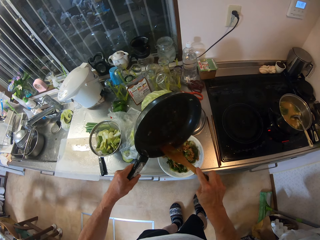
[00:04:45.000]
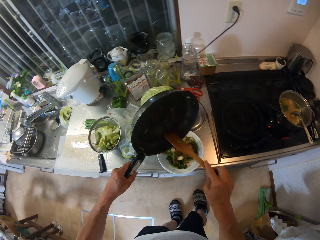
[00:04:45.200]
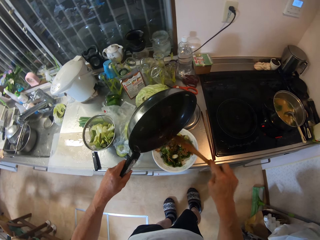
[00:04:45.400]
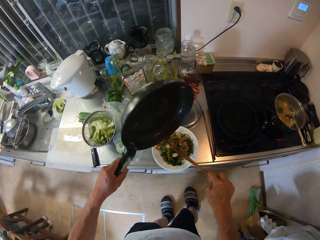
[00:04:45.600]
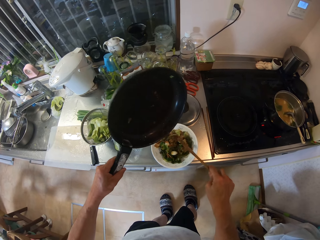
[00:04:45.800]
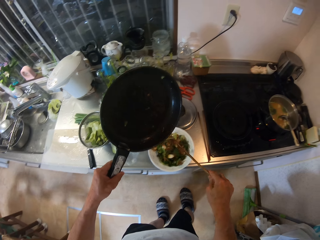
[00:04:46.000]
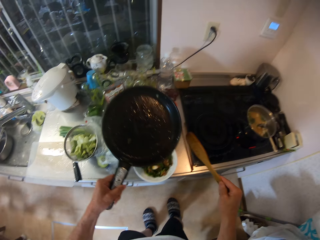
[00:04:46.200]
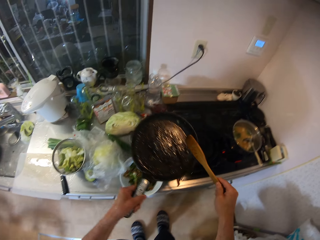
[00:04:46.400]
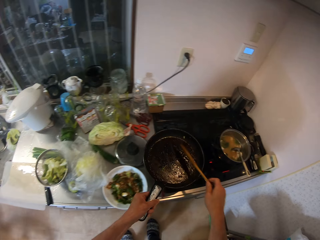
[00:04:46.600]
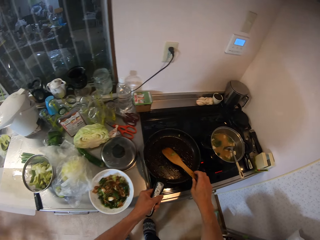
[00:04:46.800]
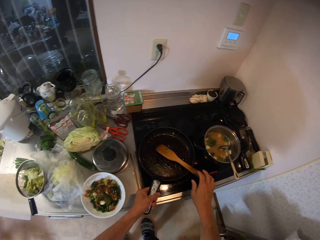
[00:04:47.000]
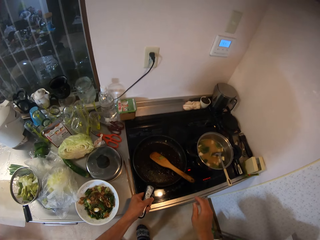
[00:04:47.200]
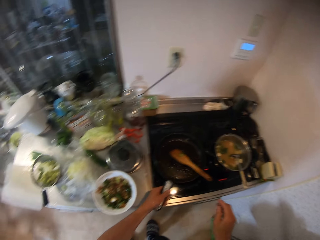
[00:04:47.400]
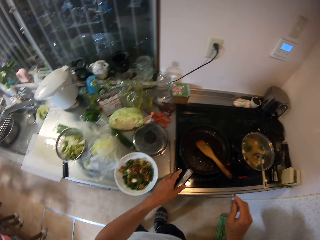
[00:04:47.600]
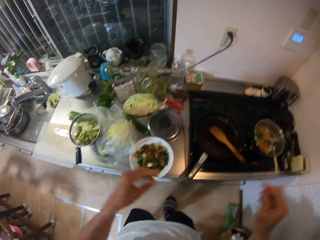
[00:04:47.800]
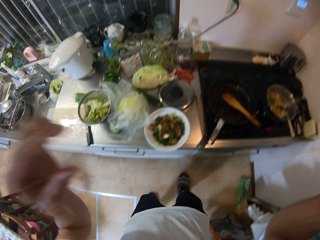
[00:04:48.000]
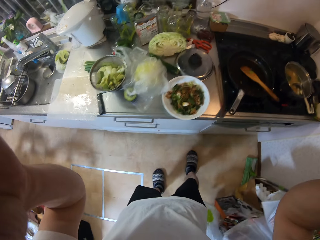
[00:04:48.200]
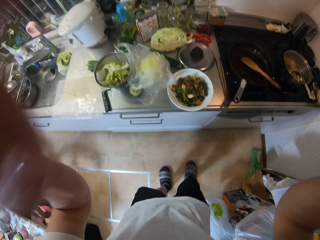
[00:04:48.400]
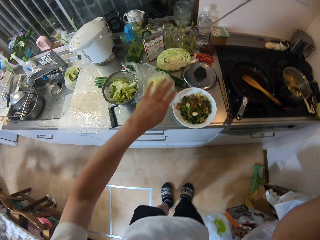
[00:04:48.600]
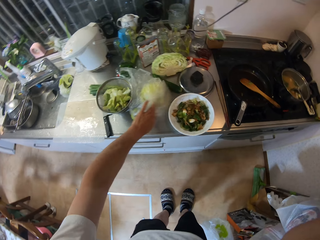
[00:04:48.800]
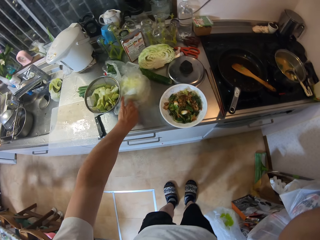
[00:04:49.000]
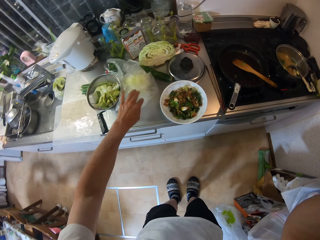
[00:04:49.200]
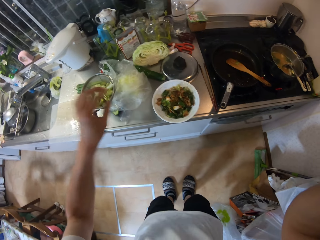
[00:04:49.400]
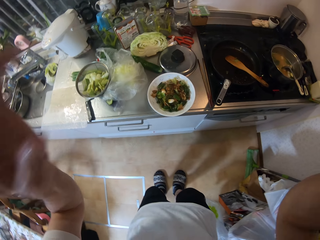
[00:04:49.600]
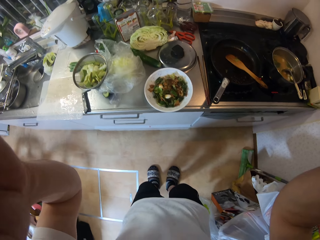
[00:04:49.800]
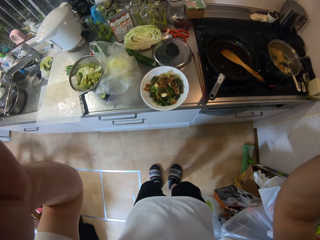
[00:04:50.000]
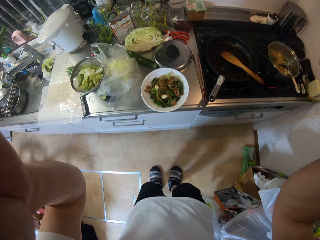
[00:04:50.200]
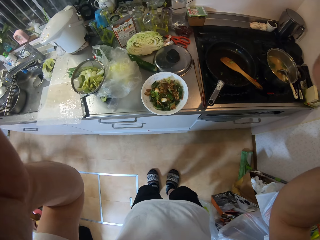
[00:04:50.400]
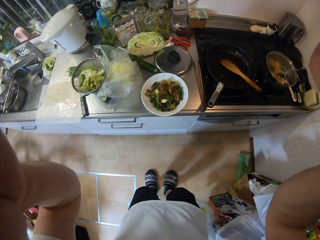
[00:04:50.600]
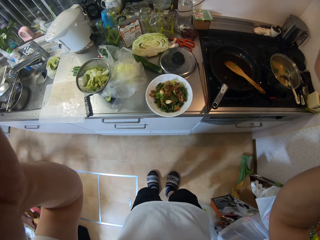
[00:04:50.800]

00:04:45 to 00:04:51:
The camera wearer drops the pan and the wooden spoon on the cooker. He makes a sound with his voice. He lifts up his hands. He touches the vegetable with his left hand. He lifts up his hands.
